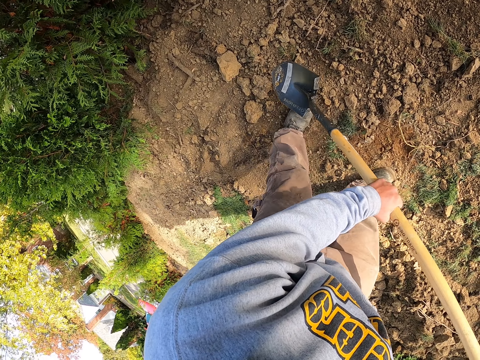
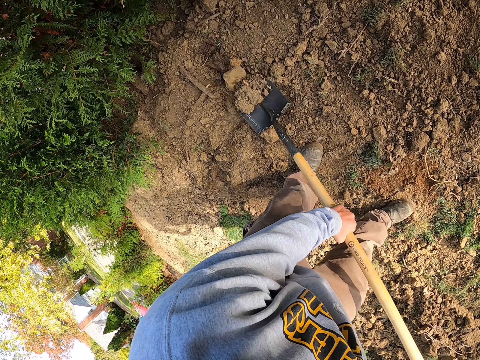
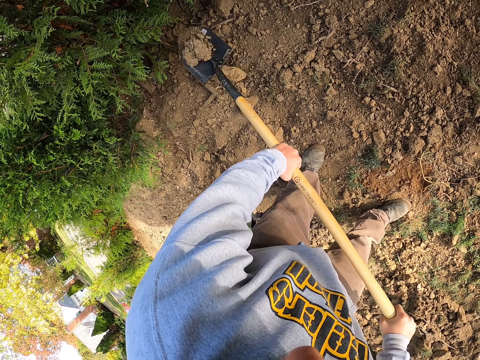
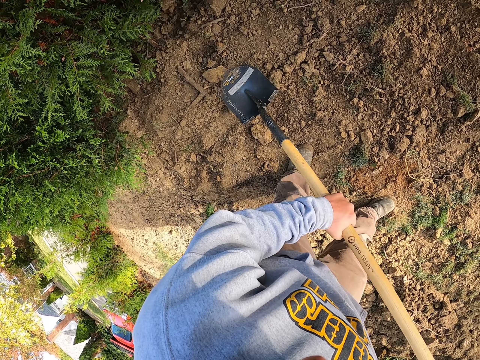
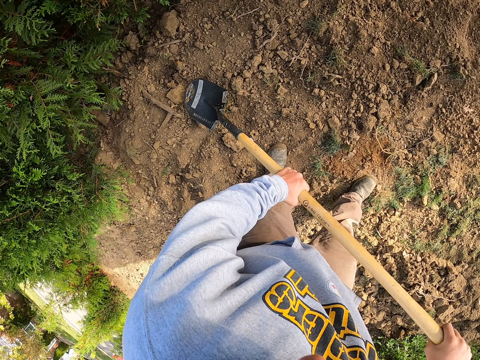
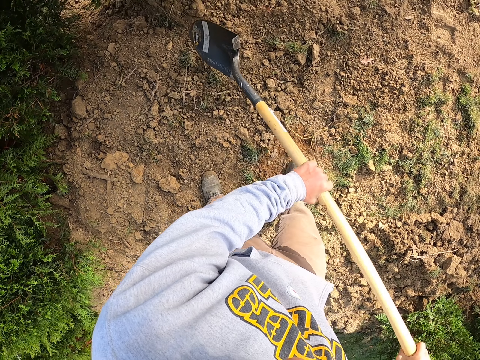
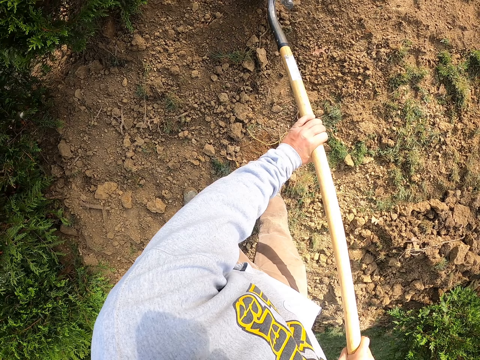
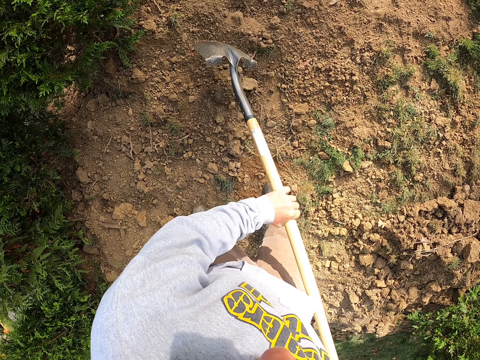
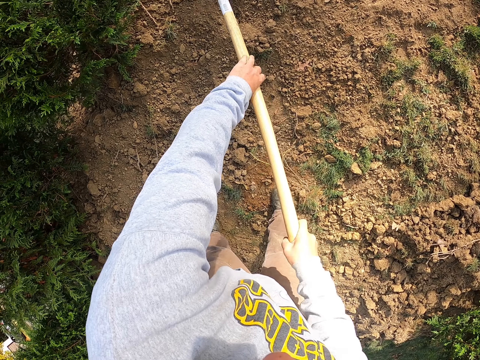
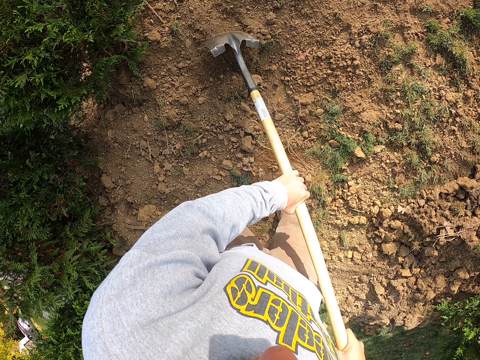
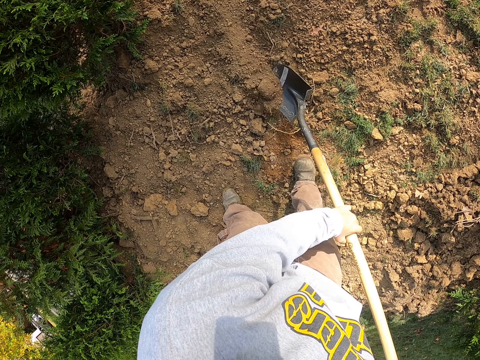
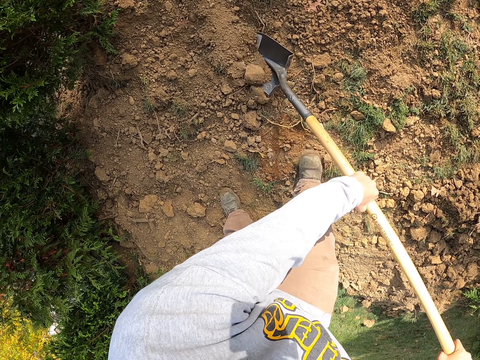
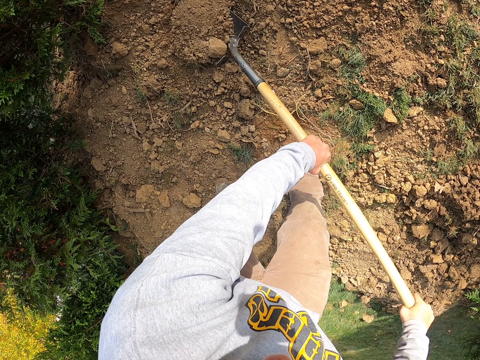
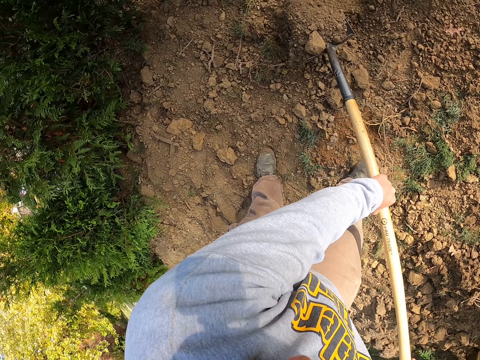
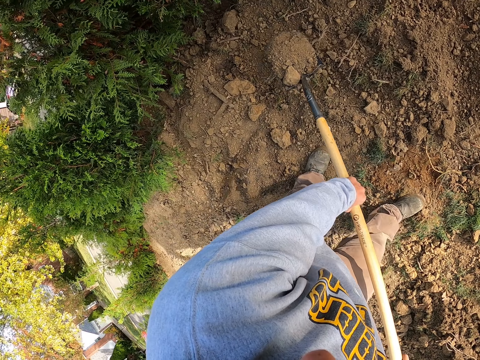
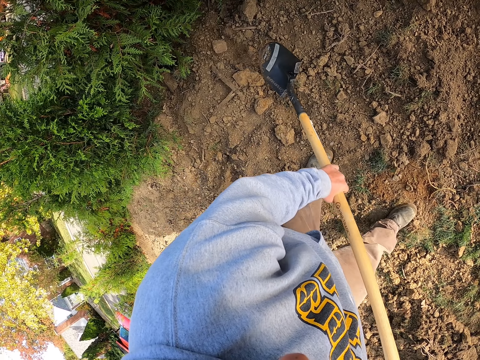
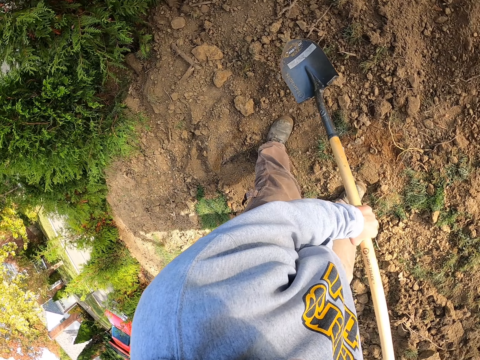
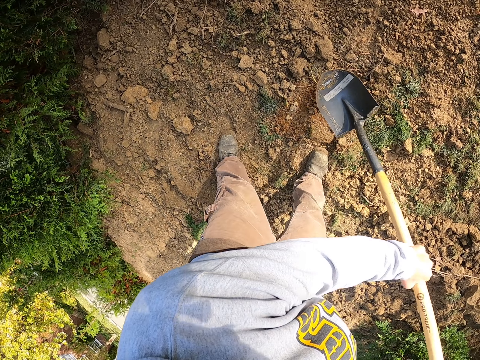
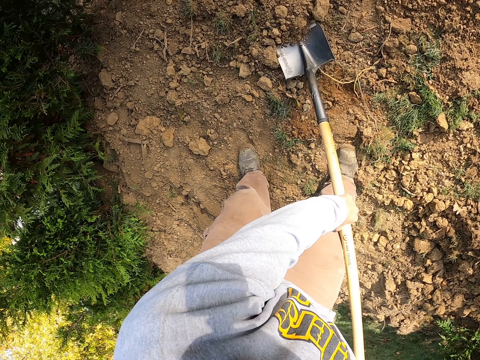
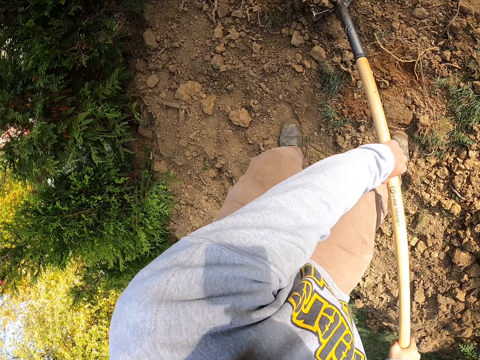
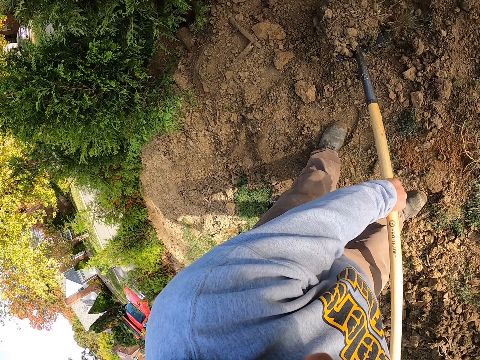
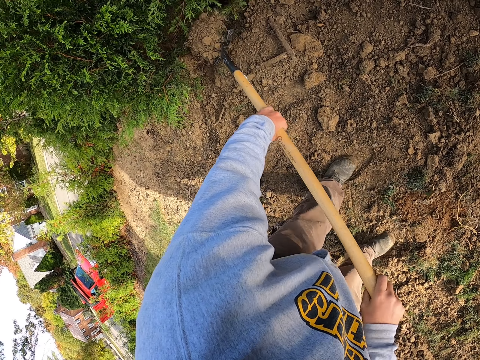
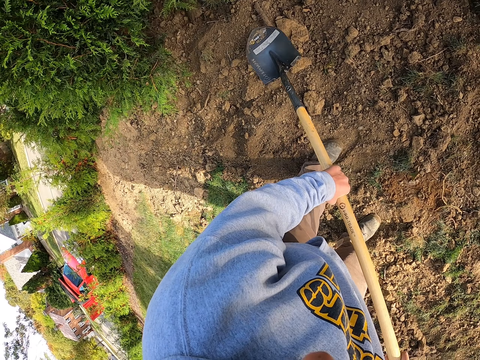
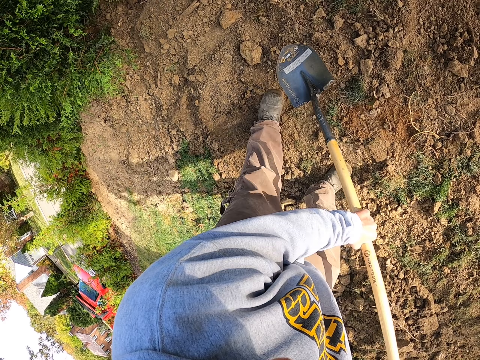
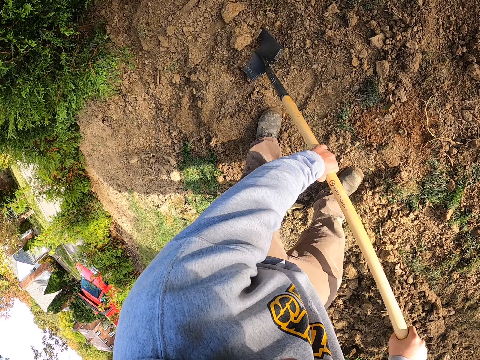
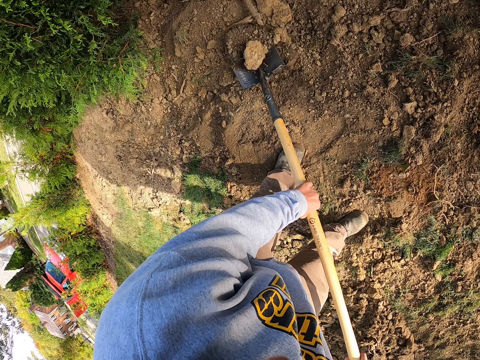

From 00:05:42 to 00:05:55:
The camera wearer hits the soil with a spade. They drag the soil with the spade. They scoop soil with the spade. They throw the soil on the spade. They scoop soil with the spade. They throw the soil on the spade. They scoop soil with the spade.

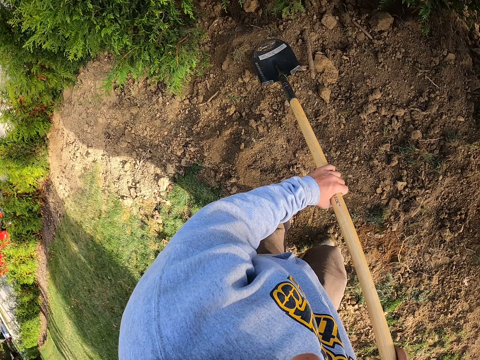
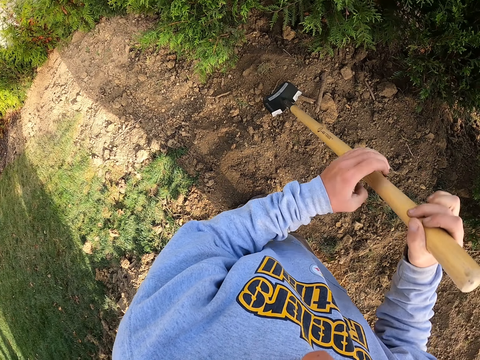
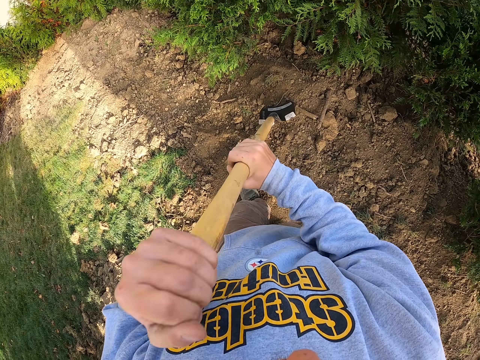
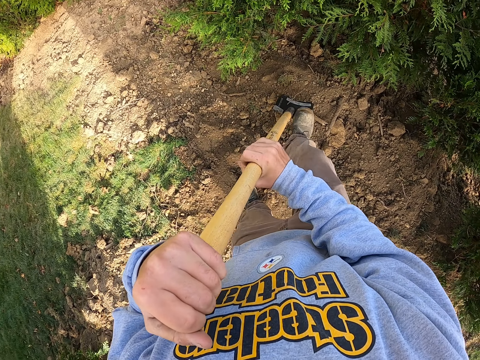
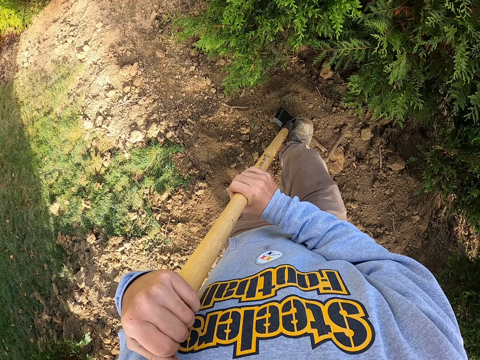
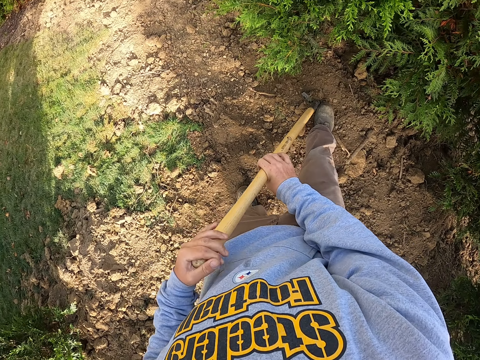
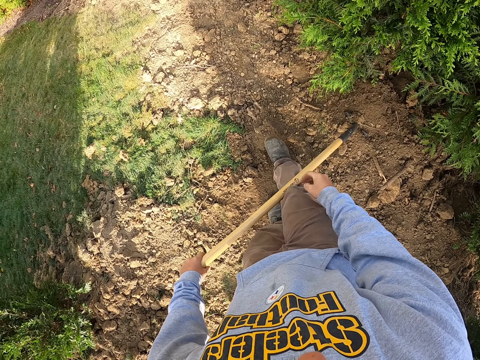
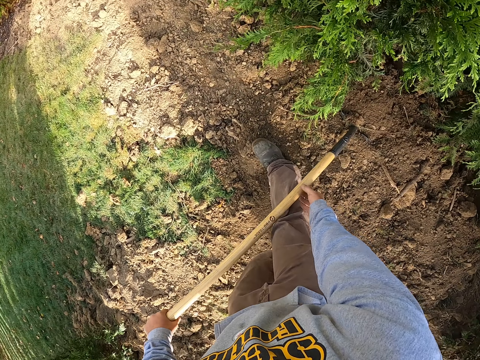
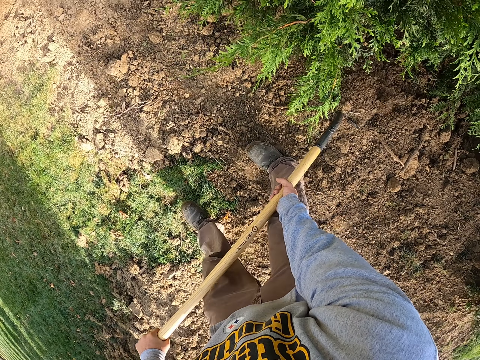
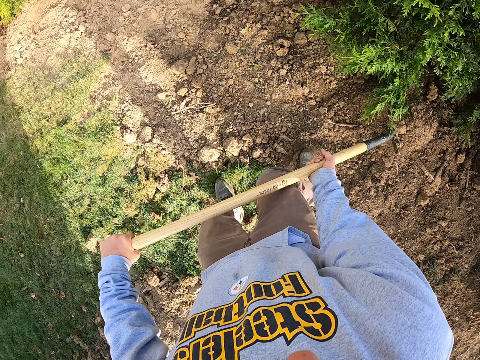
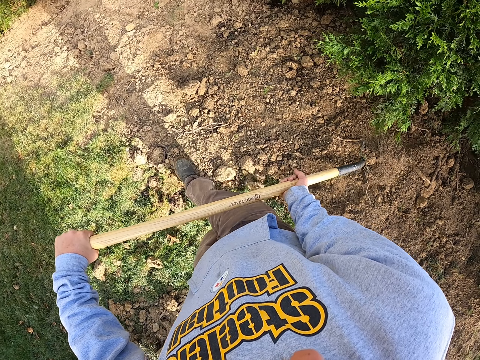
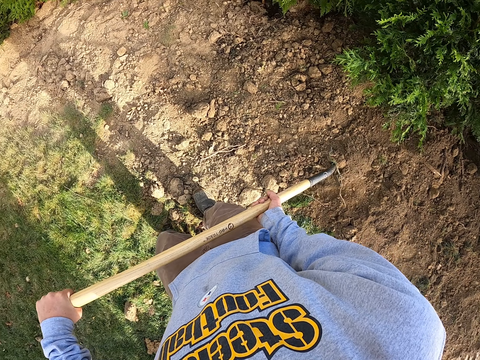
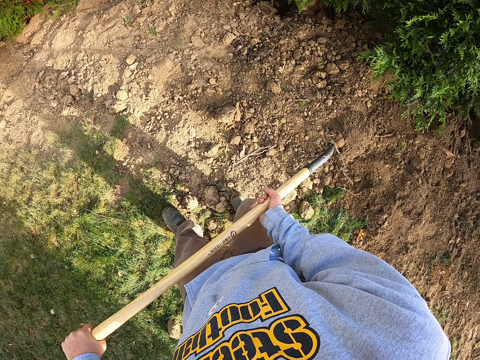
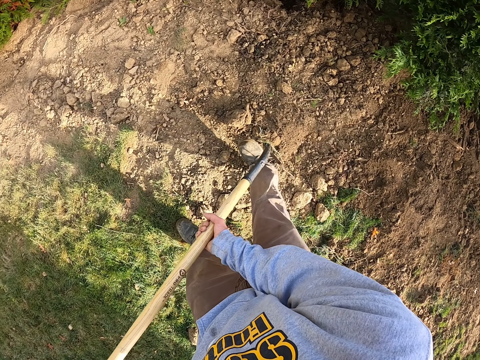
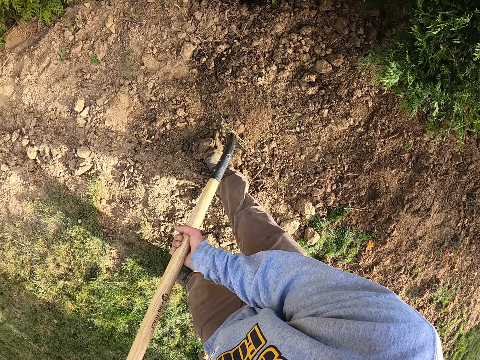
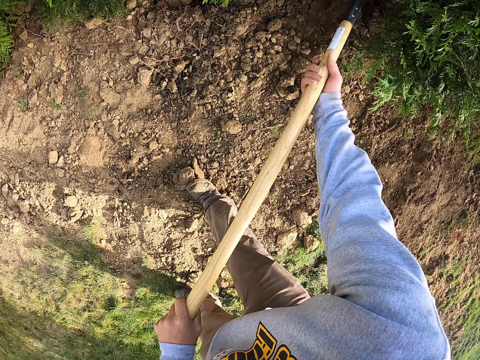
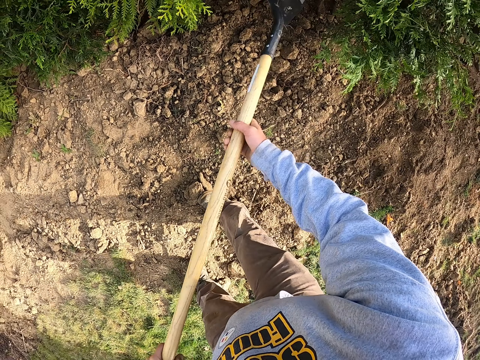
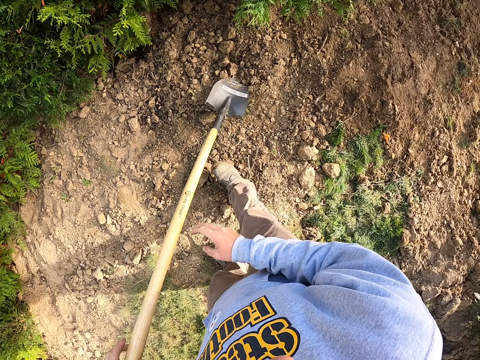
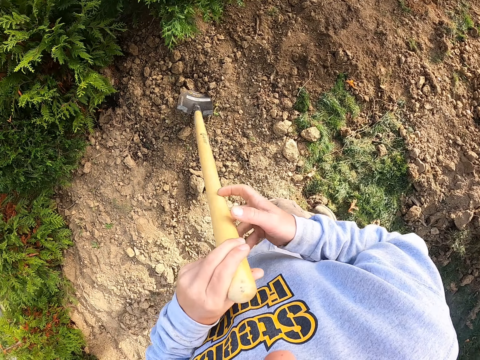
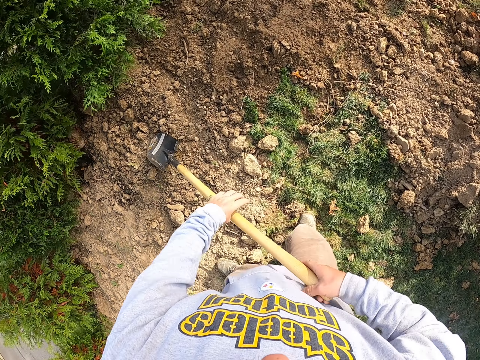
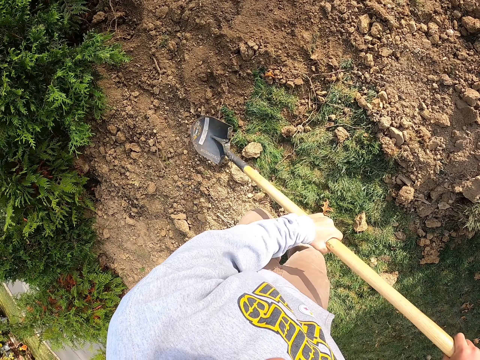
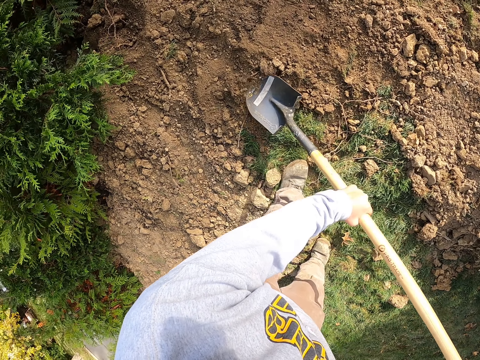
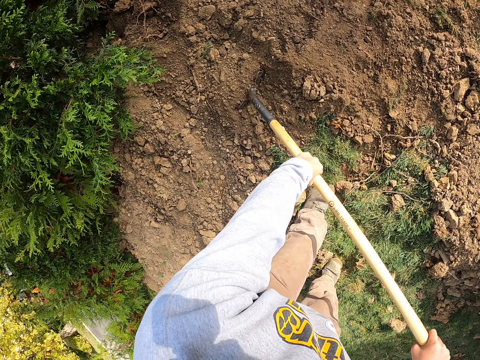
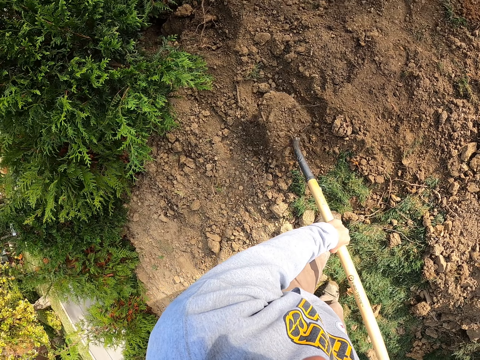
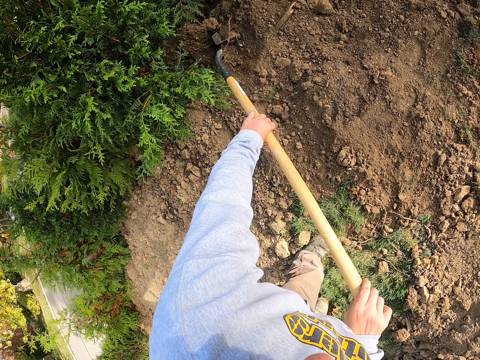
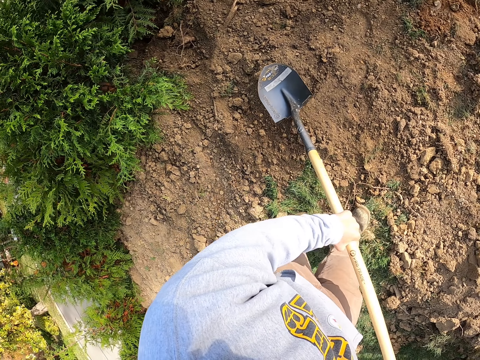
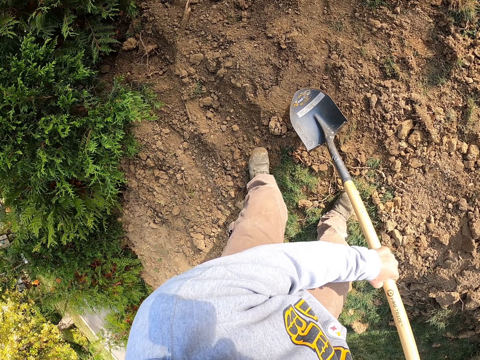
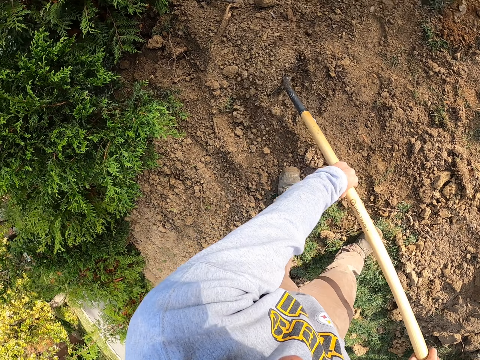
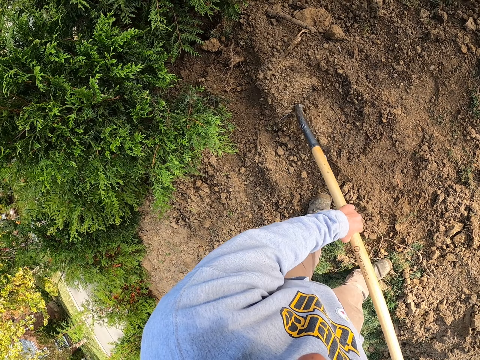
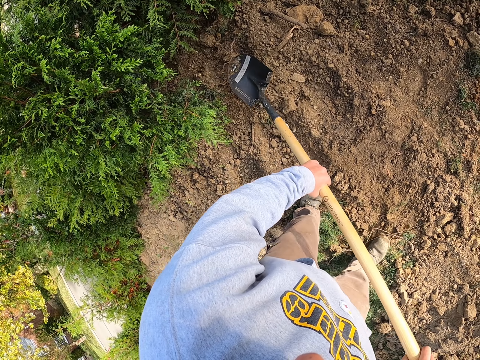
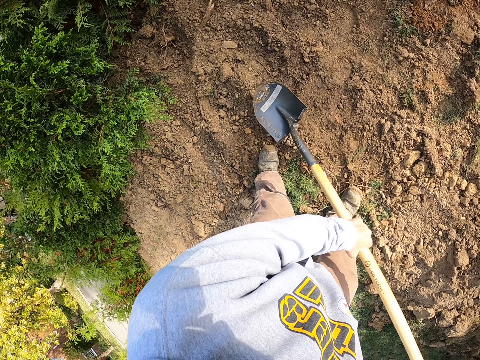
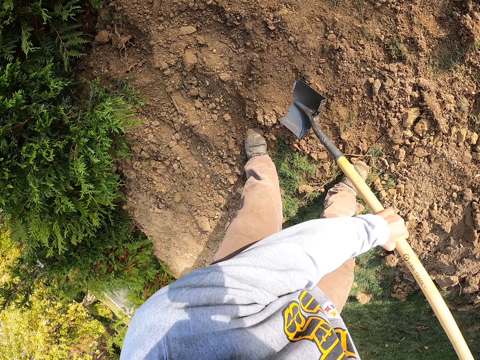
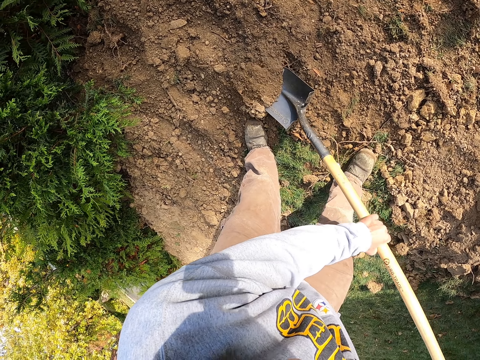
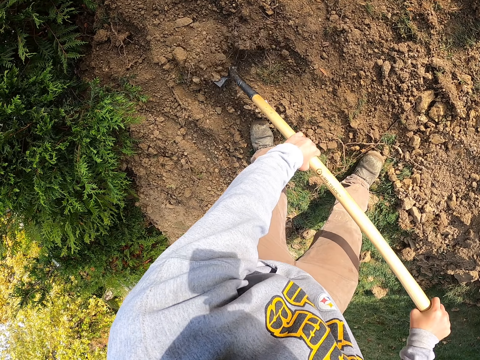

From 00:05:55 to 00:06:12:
The camera wearer throws the soil on the spade. They move the spade on the hands. They dig the soil with the spade. They lift the soil on the spade. They walk beside a tree. They throw the soil on the spade. They exchange the spade on hands. They scoop the soil. They throw the soil on the spade. They scoop the soil. They throw the soil on the spade. They scoop the soil.
